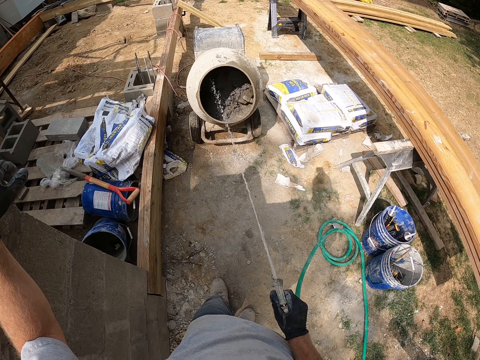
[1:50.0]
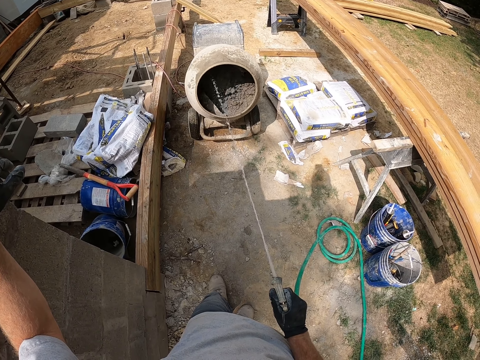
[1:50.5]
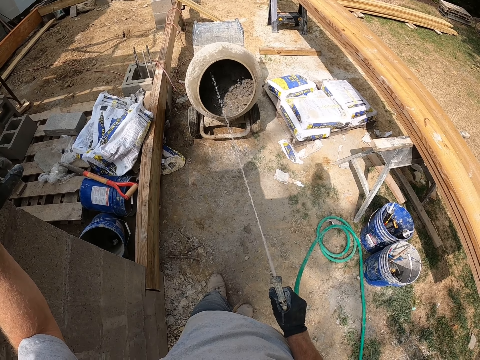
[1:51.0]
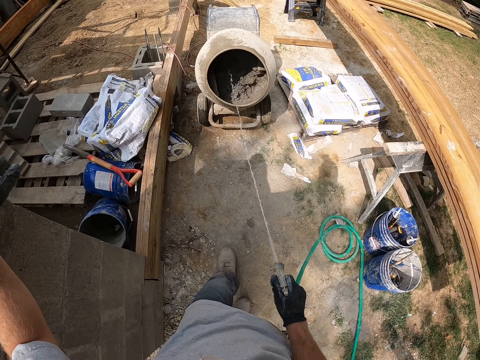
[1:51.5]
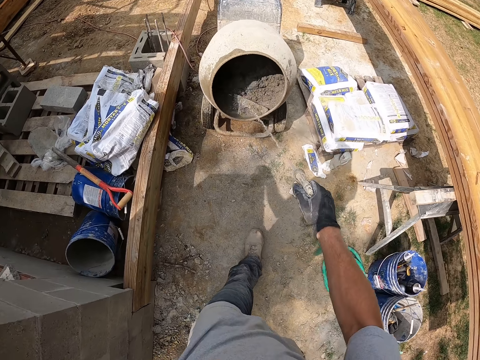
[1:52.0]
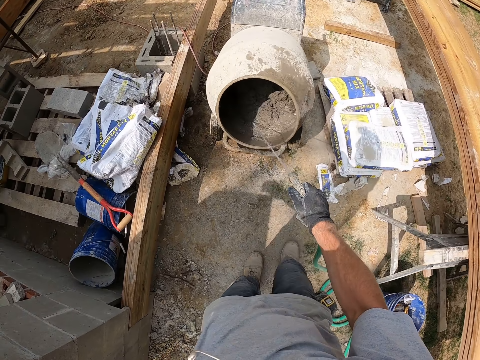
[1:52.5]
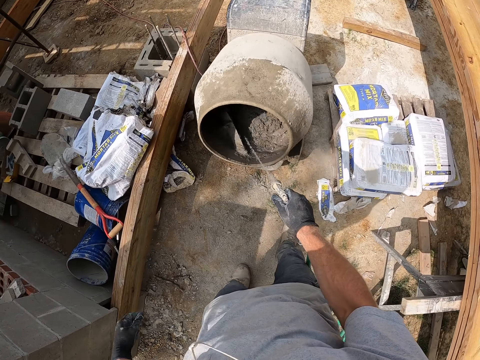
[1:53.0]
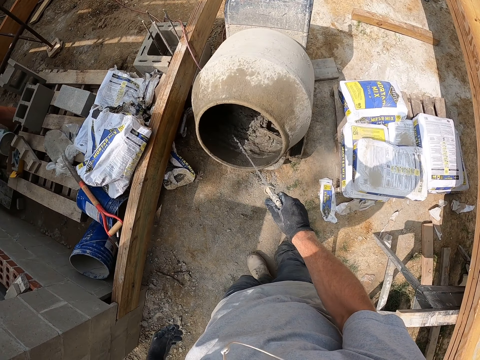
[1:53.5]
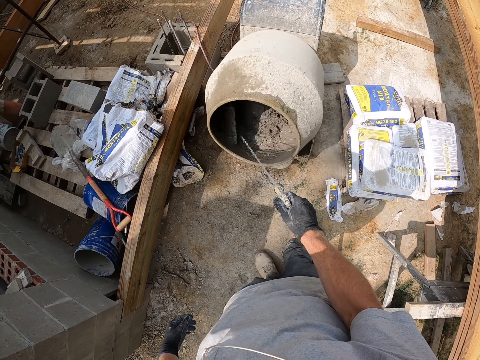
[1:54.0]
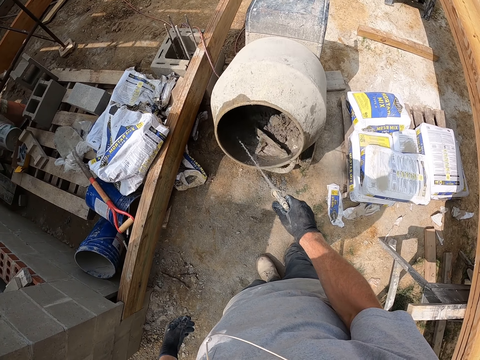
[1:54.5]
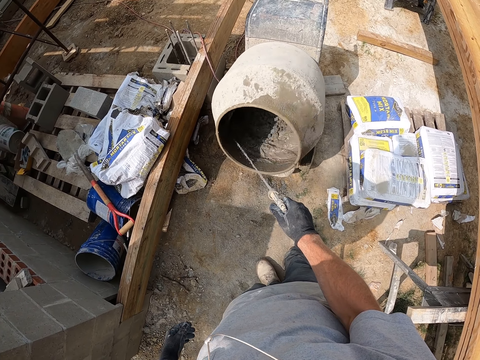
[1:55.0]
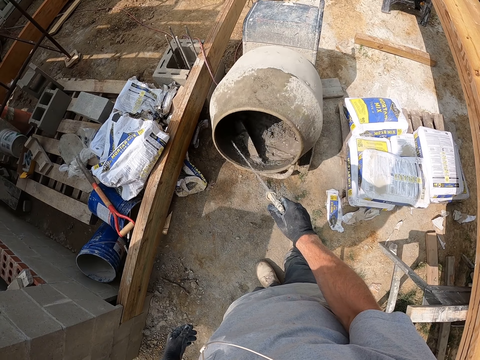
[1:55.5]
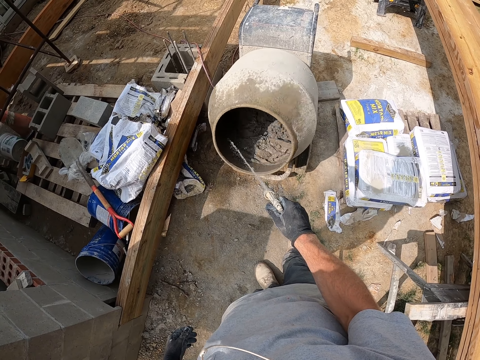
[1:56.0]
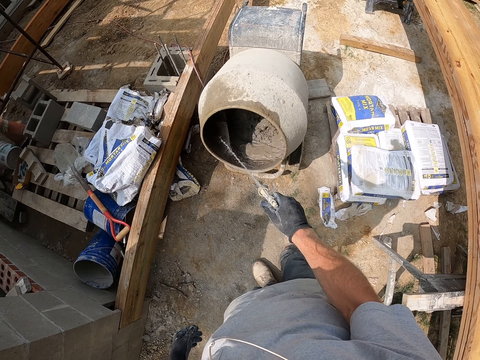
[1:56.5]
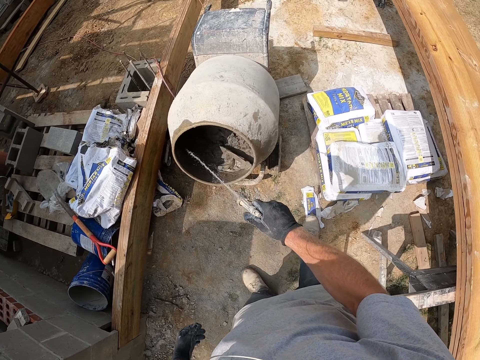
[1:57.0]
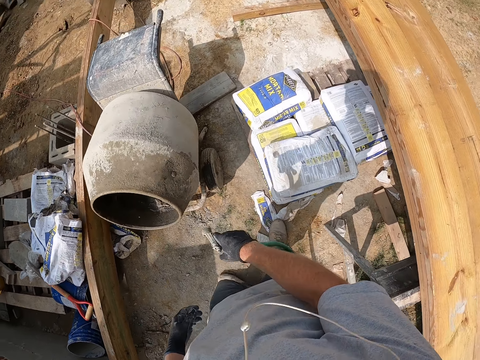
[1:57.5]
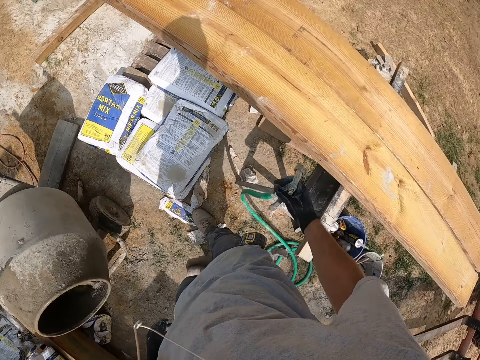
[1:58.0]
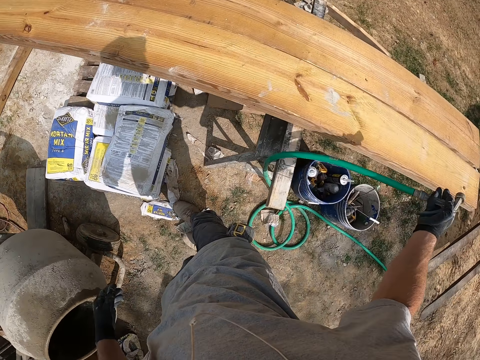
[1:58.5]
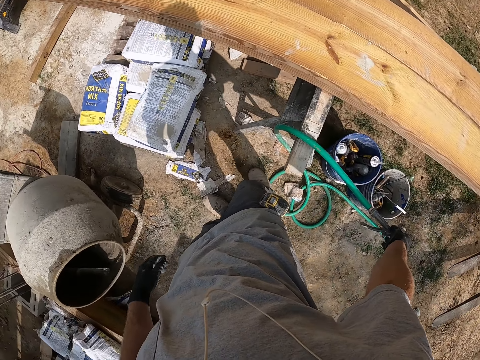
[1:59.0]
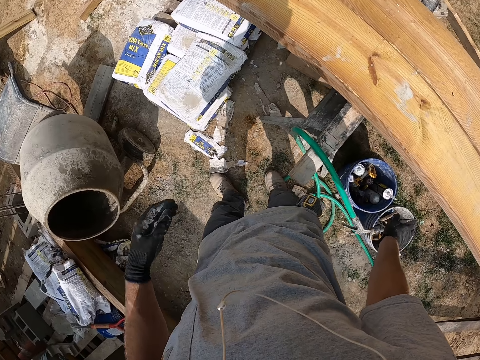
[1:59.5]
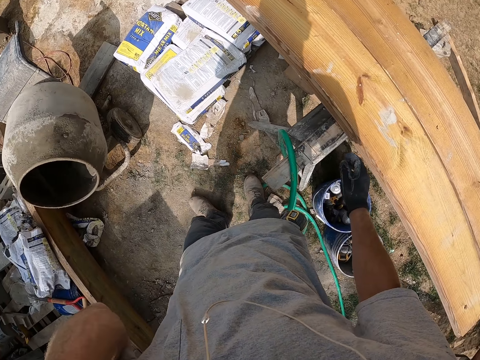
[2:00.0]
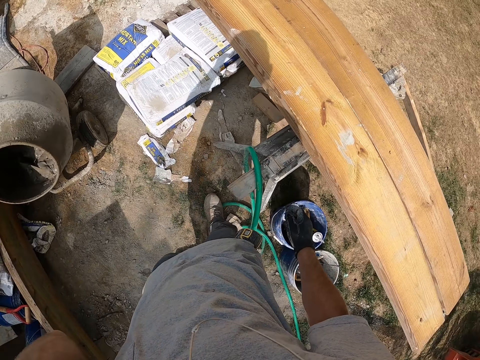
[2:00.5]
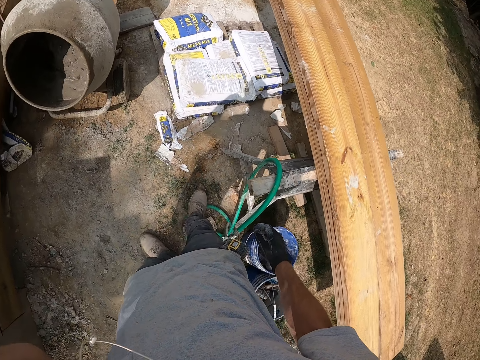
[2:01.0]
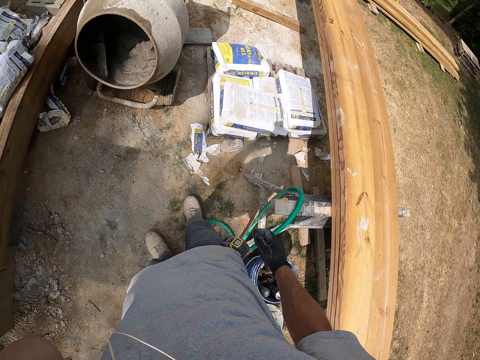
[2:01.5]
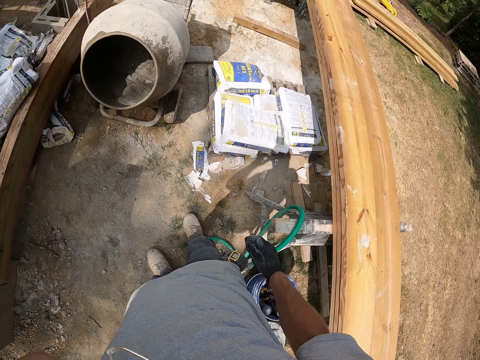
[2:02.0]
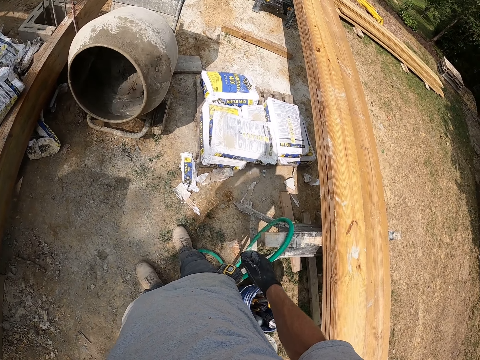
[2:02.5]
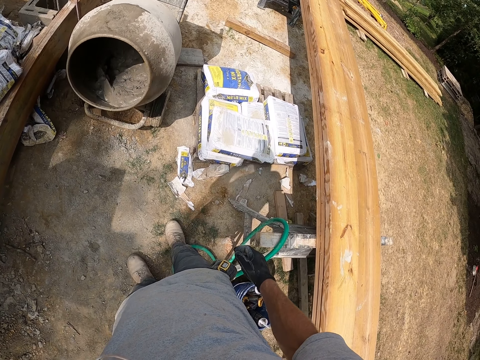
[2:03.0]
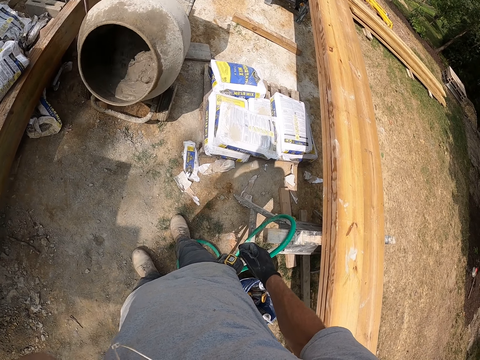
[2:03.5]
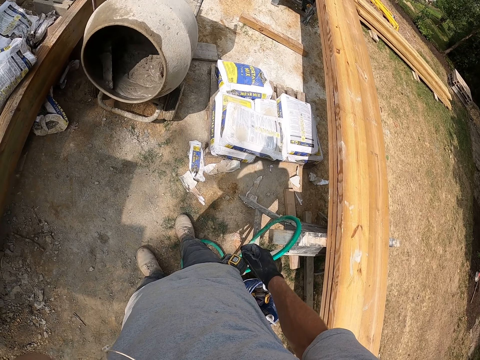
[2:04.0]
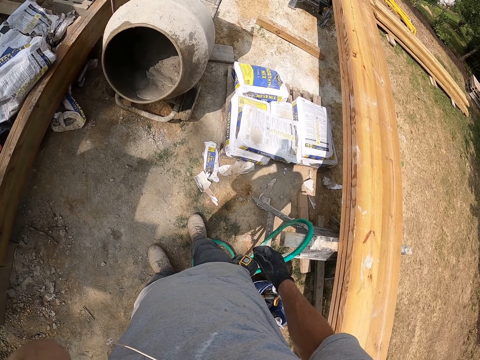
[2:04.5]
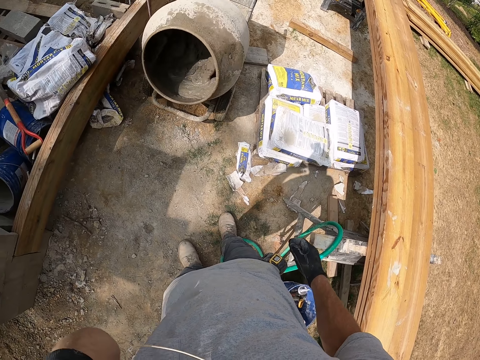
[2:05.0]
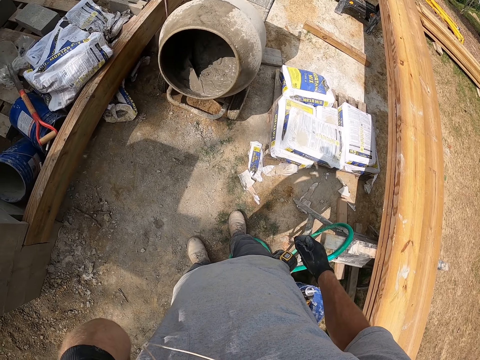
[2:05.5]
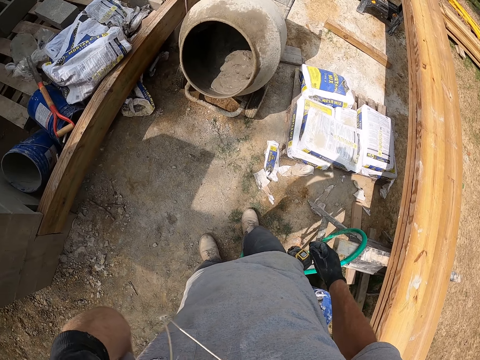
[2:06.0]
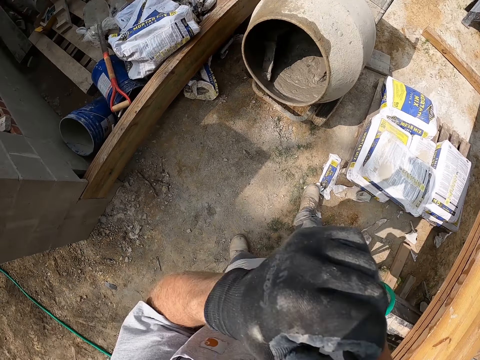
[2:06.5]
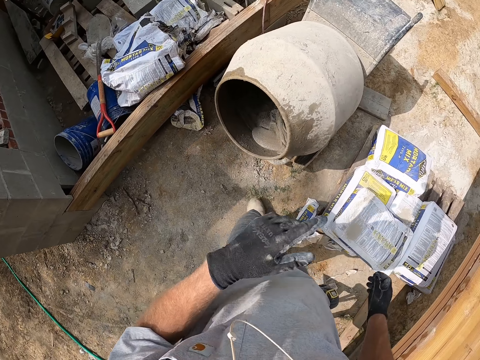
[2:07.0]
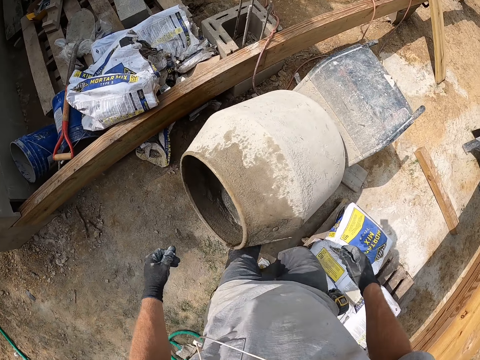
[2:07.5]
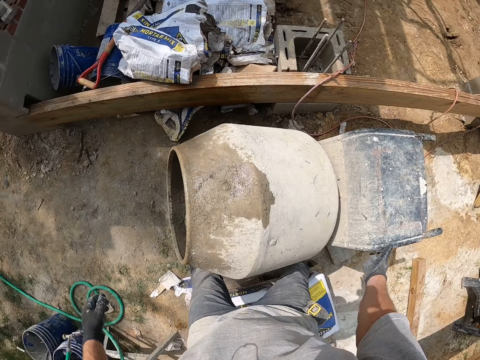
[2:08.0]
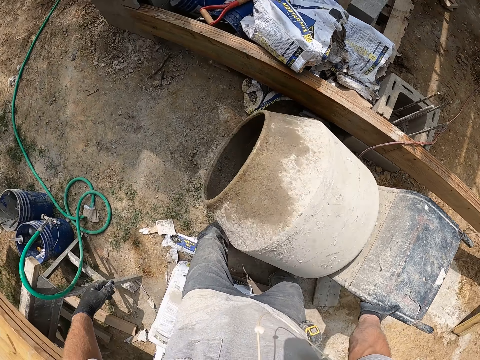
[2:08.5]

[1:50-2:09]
The camera wearer walks. They pour water in the cement mixer. They drop the hose pipe. They walk. They return the pipe to its place. They adjust the camera. They look around. They walk.

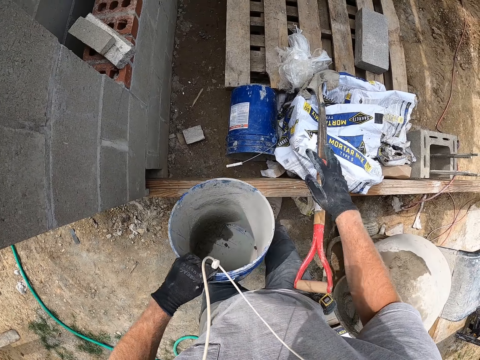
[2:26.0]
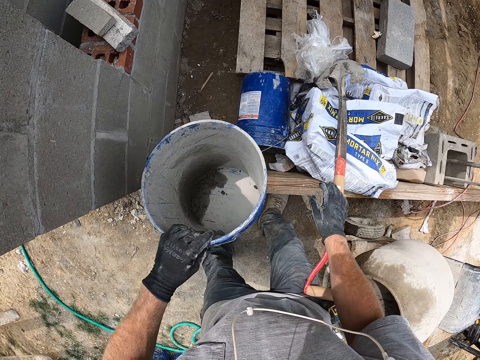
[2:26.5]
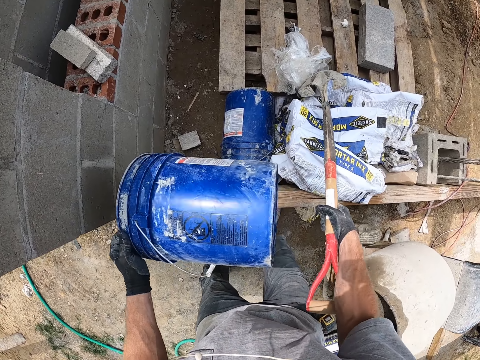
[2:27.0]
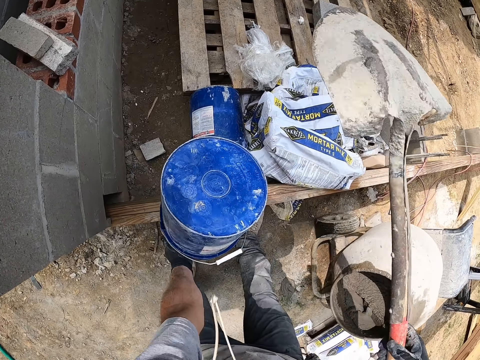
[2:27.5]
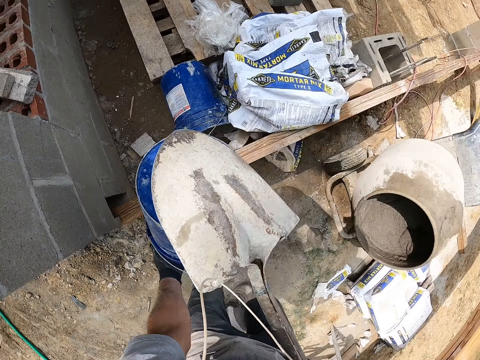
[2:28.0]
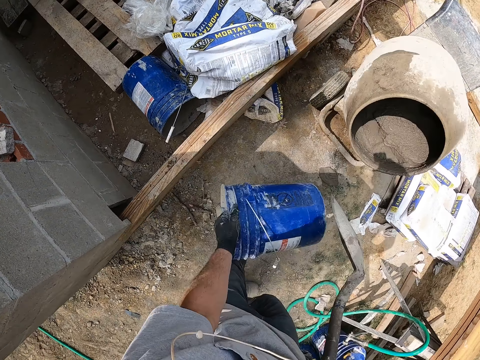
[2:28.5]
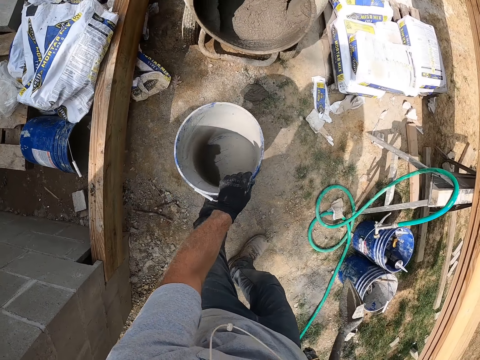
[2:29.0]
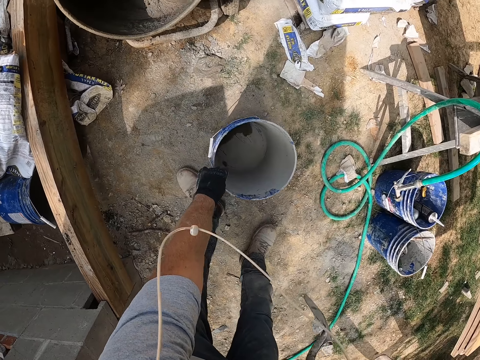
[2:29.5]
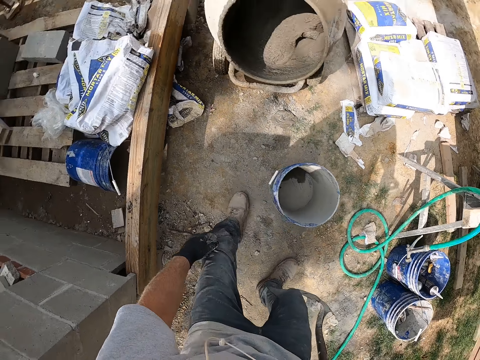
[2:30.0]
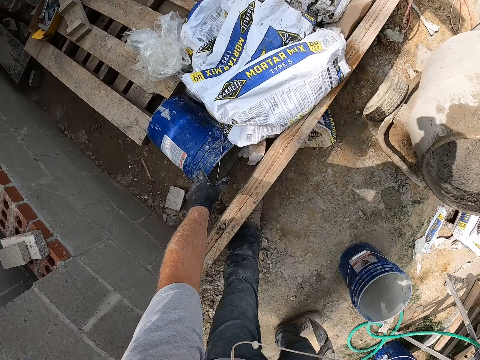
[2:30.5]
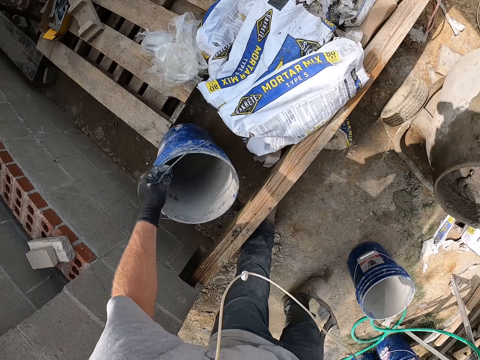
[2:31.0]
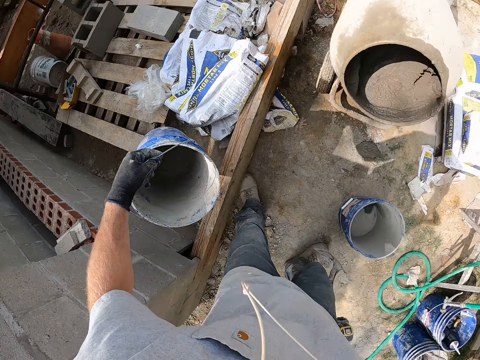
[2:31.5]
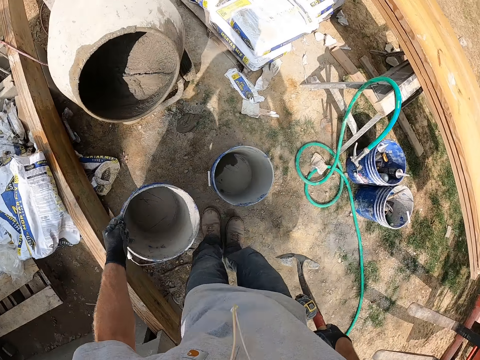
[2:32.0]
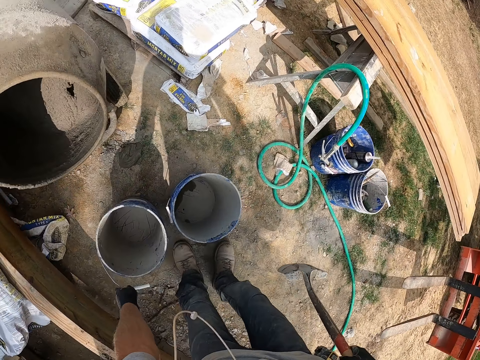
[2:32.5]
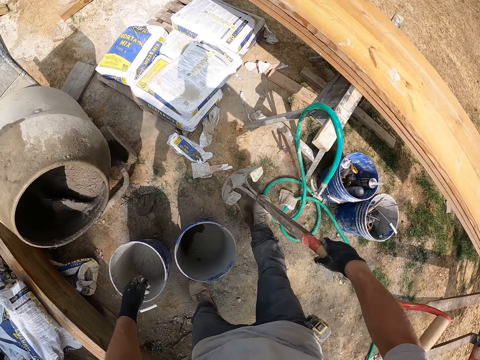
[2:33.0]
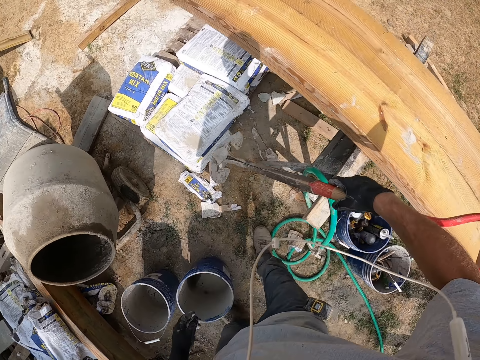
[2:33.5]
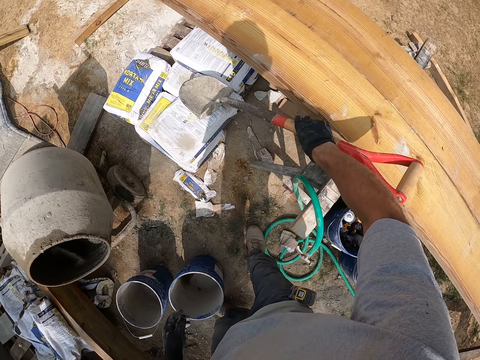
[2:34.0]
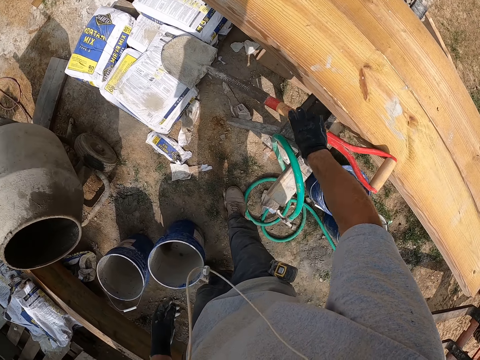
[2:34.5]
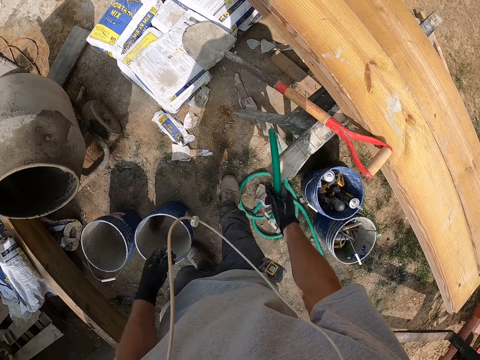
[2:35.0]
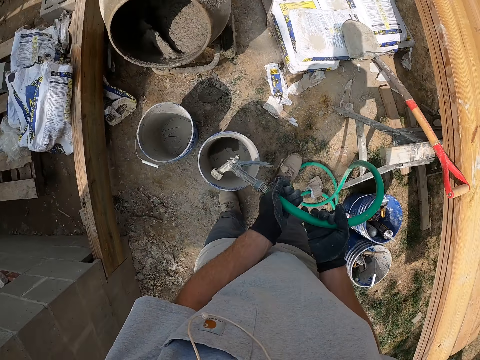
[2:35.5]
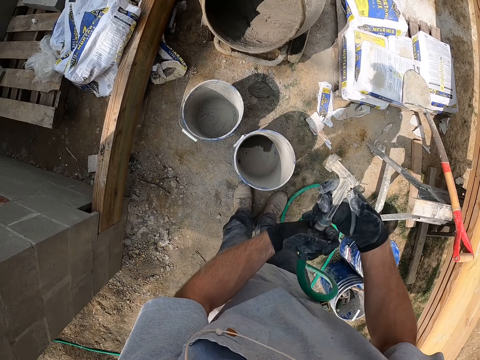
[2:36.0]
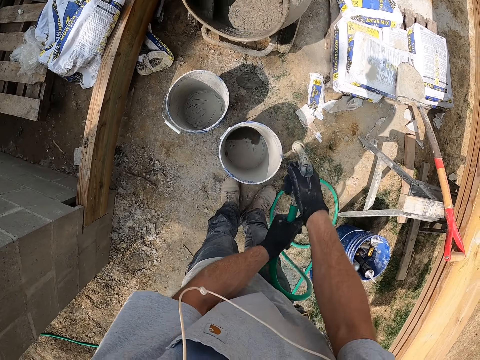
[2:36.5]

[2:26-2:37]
The camera wearer removes an item from the bucket. He takes the spade from his lap. He drops the bucket. He picks up the bucket. He walks. He drops the bucket. He drops the spade. He picks up the spade. He picks up the hose pipe. He sprinkles the water in the bucket.
